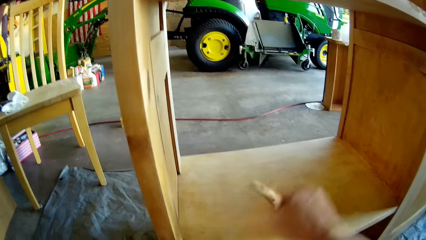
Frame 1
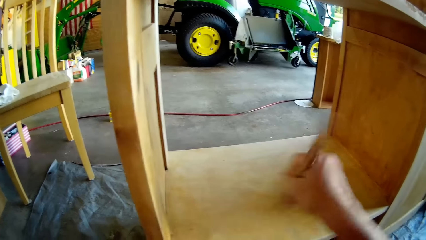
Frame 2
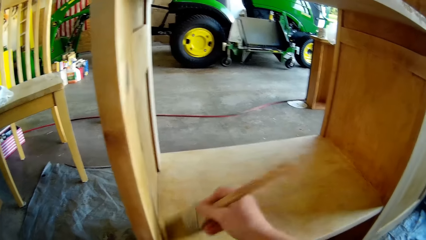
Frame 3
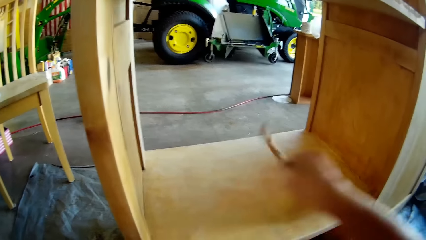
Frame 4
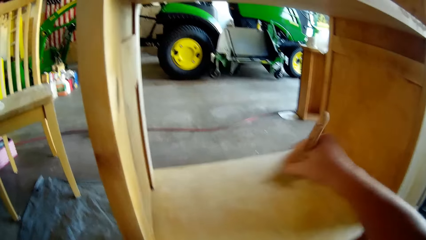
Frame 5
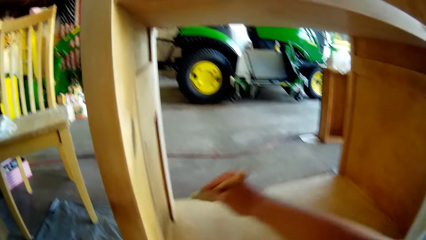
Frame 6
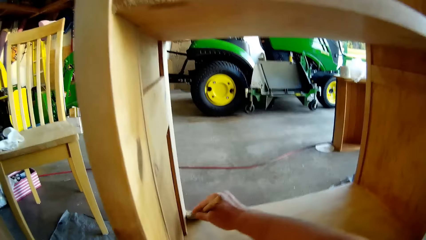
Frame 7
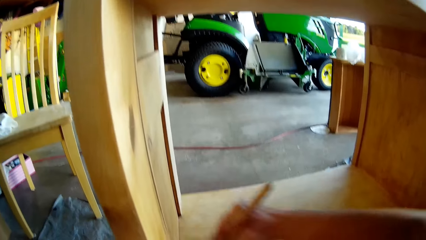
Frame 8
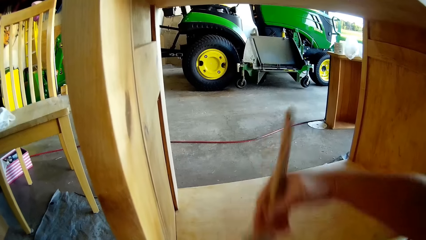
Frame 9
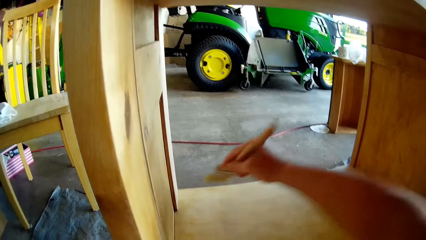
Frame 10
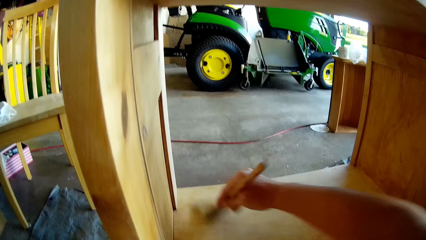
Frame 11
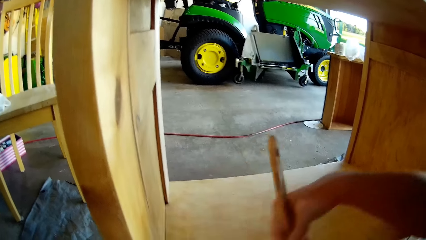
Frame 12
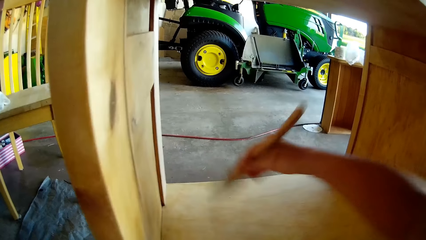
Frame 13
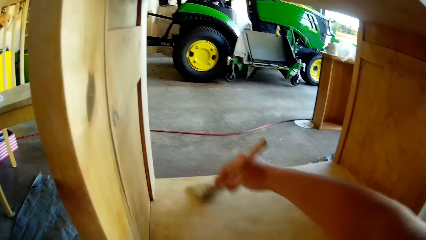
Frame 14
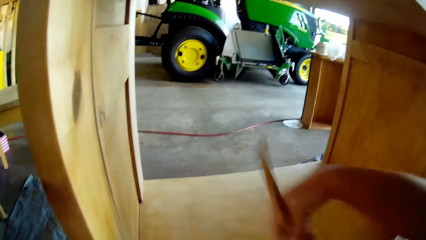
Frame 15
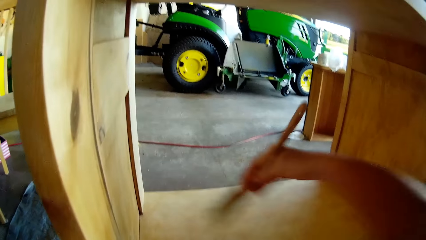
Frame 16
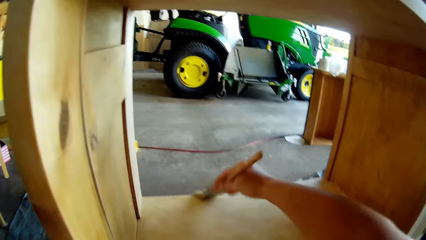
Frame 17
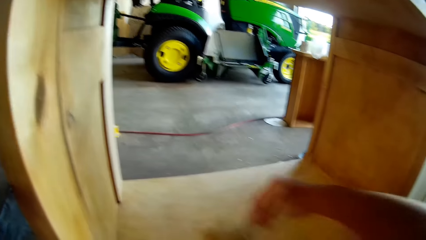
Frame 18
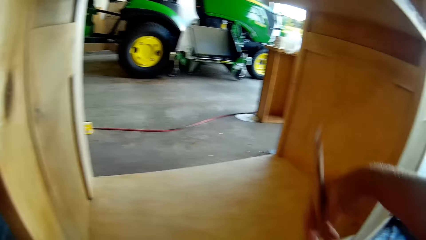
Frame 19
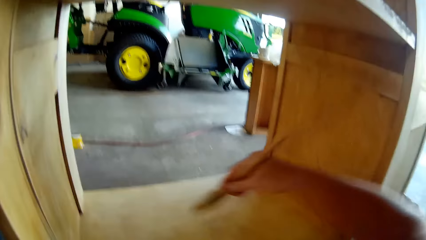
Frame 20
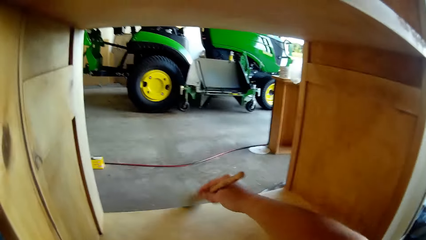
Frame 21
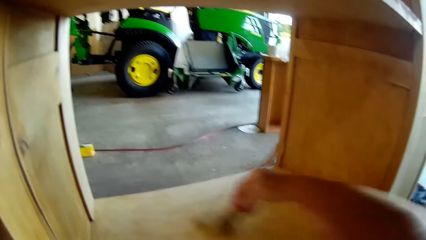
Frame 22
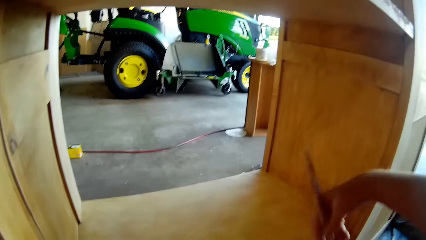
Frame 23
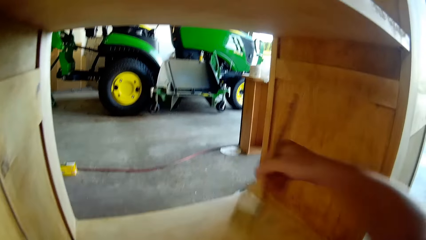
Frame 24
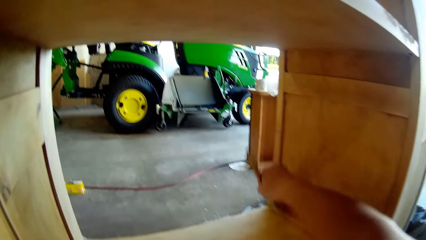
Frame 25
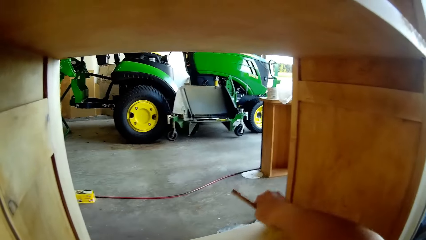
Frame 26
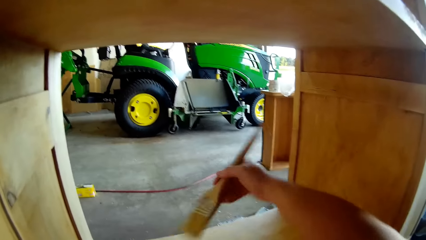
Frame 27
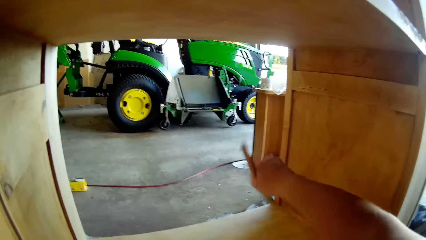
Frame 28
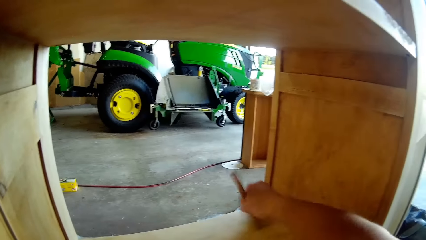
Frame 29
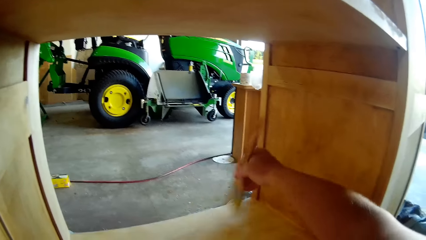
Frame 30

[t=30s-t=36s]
The camera wearer brushes a wood with a brush.

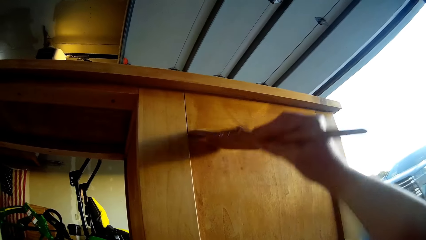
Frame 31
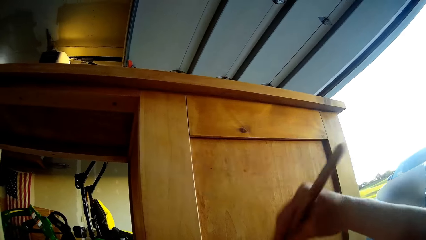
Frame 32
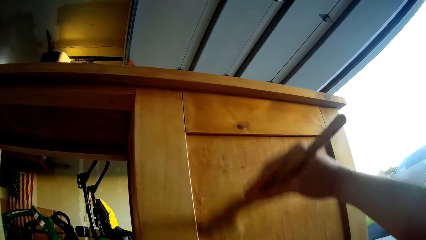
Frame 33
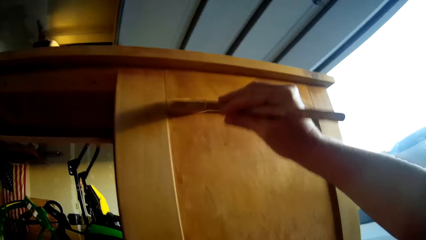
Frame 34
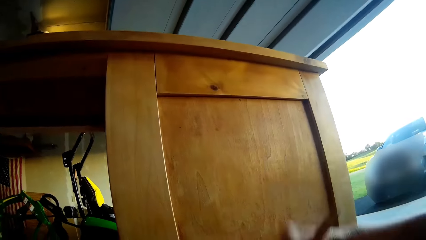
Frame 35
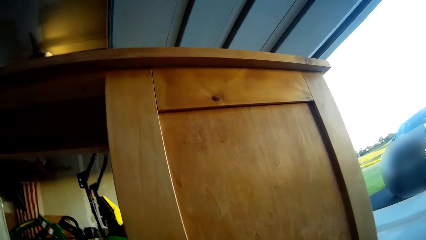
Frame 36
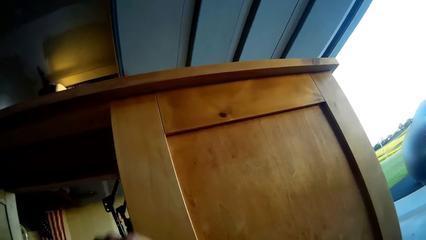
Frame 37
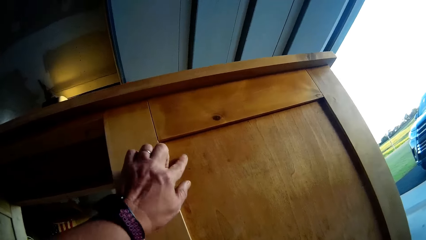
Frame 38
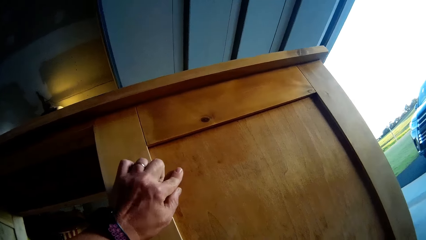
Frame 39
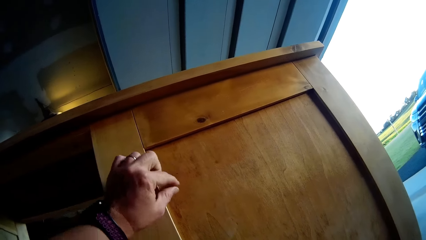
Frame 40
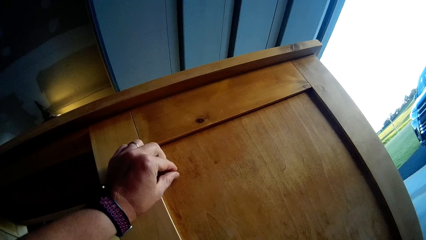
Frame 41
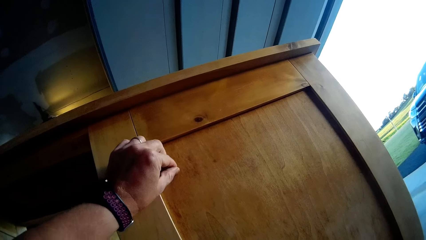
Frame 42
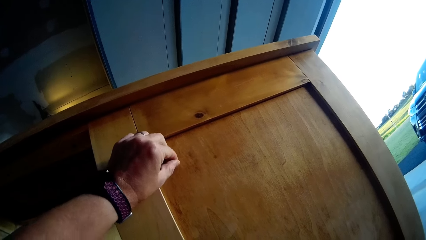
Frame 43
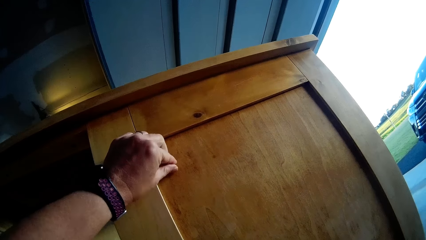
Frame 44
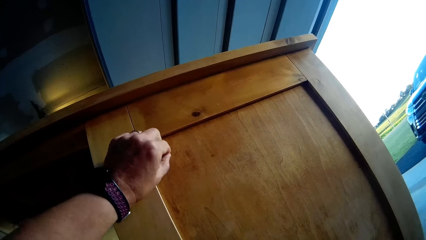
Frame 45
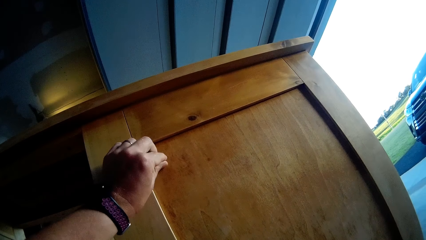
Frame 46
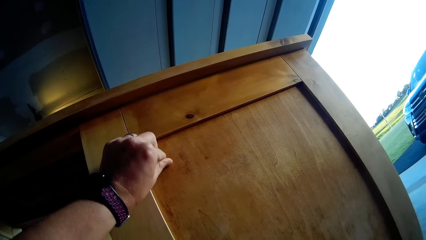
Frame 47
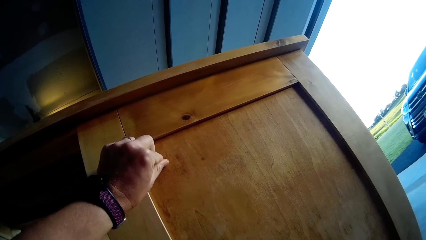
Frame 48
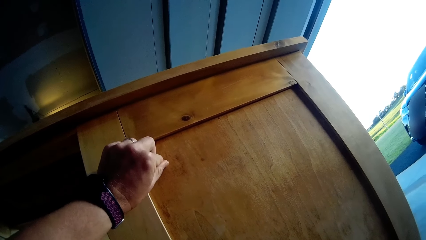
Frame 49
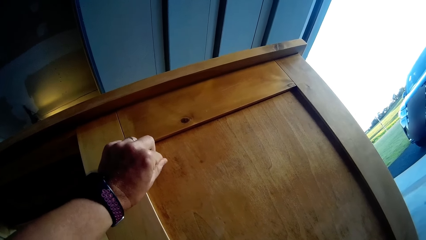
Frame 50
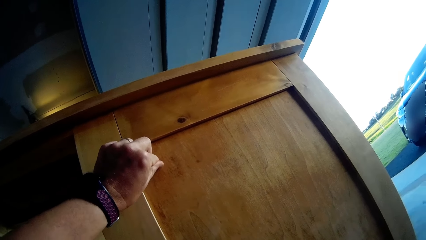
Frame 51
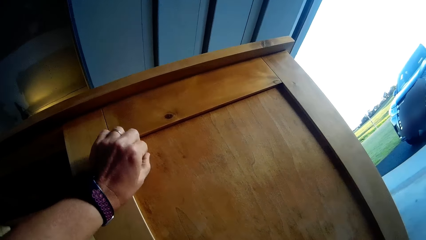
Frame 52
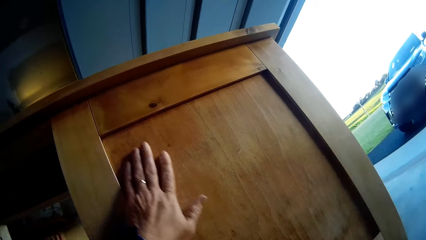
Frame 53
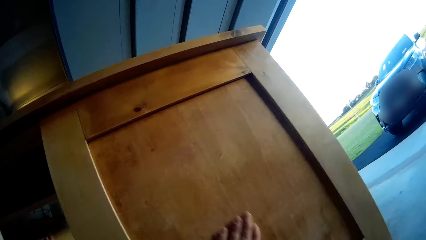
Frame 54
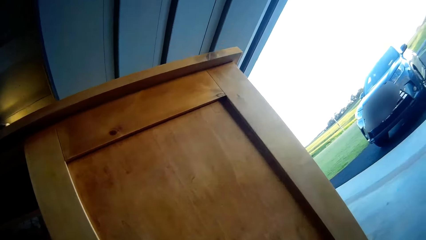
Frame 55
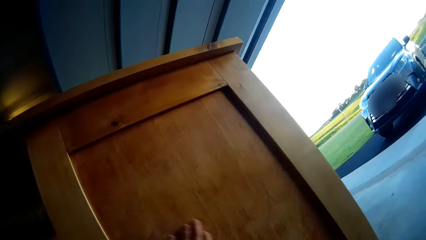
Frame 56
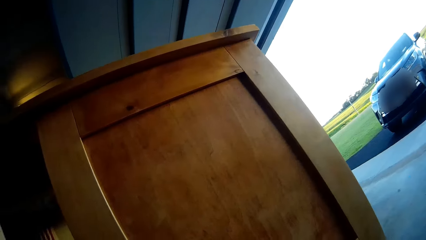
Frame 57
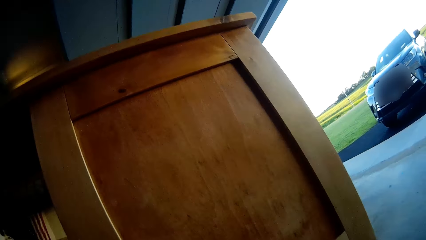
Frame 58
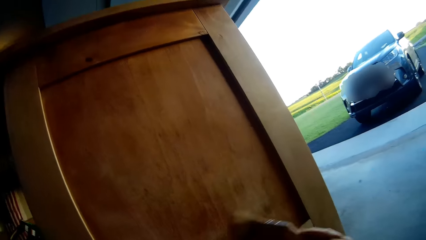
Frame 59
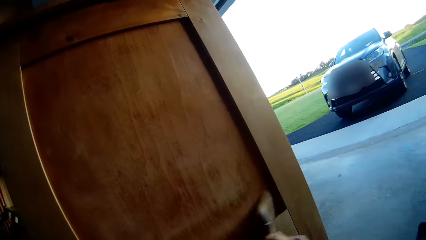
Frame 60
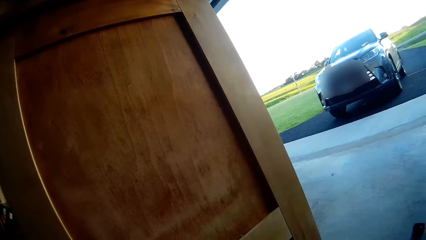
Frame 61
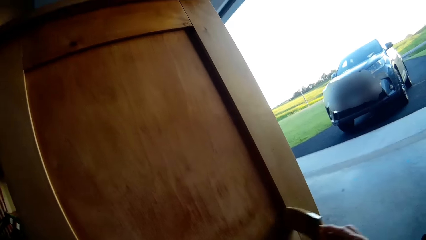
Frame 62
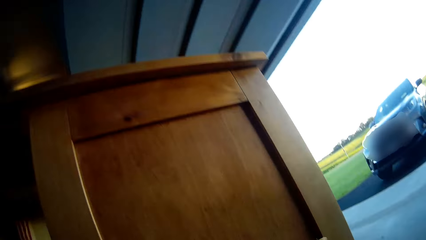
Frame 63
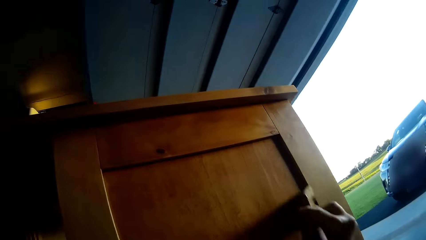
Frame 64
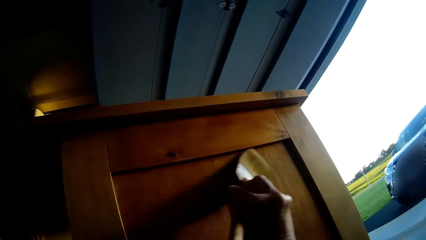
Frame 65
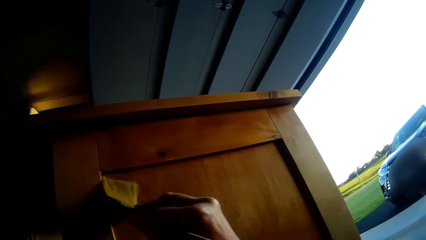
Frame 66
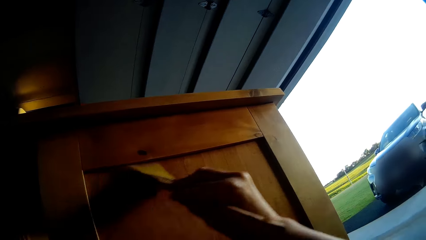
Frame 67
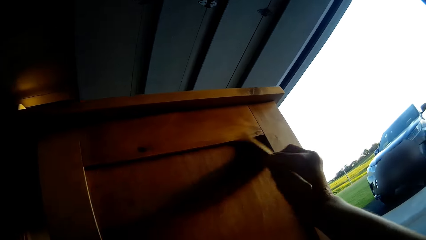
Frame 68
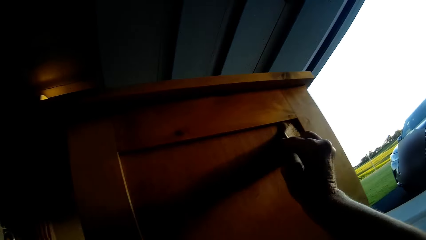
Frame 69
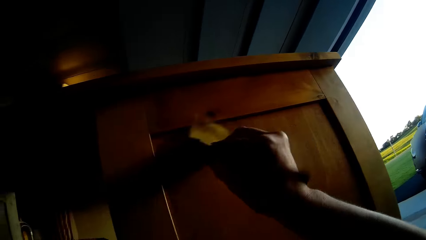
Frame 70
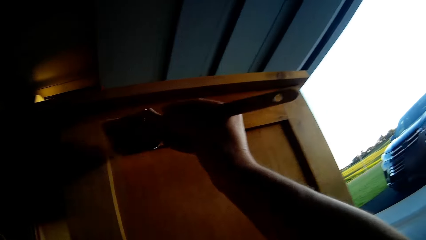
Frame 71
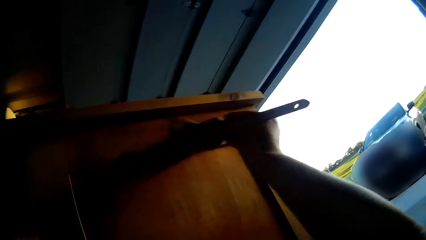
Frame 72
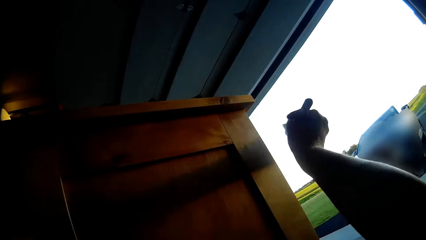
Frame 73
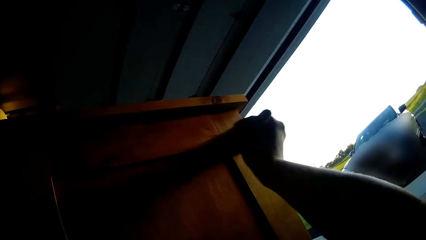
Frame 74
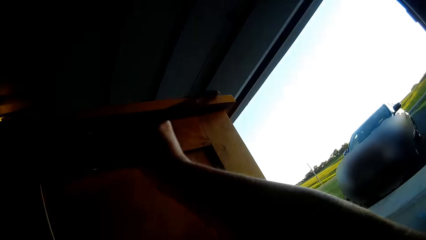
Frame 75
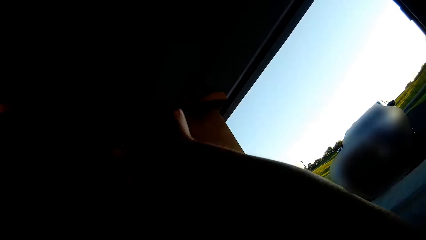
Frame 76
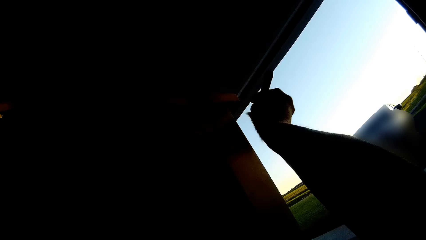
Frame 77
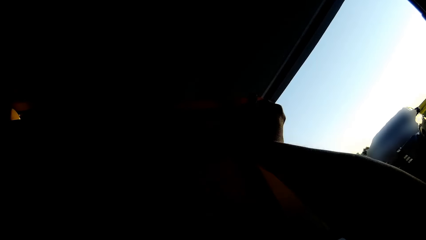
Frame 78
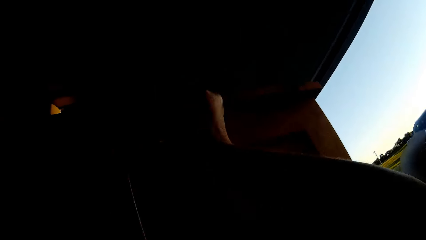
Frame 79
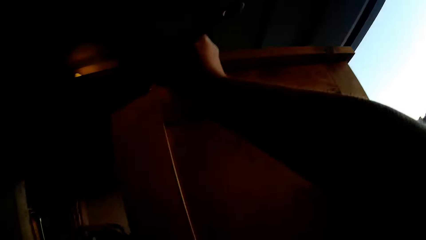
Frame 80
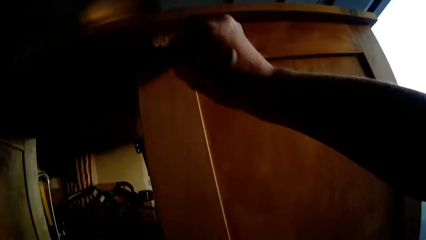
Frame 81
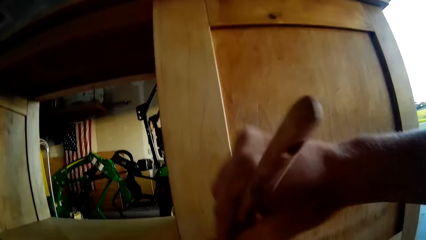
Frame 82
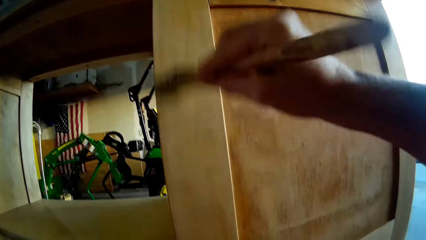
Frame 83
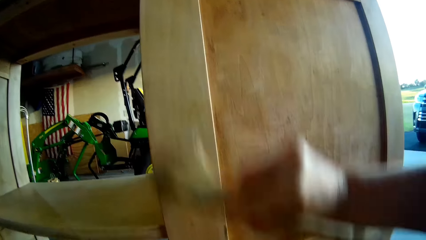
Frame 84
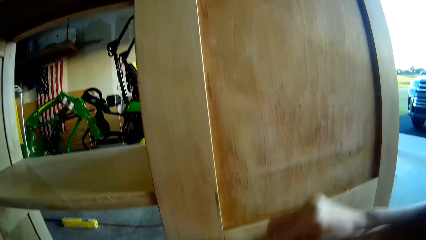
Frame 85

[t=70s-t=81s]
The camera wearer rubs a wood with his hand. He brushes the wood with a brush.
